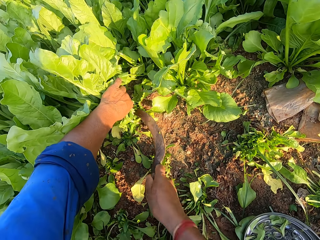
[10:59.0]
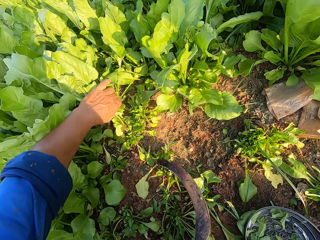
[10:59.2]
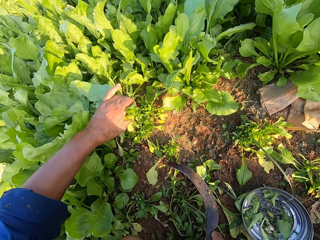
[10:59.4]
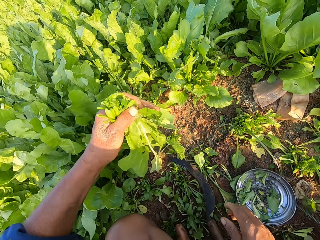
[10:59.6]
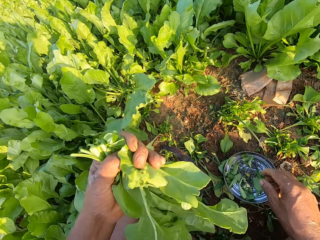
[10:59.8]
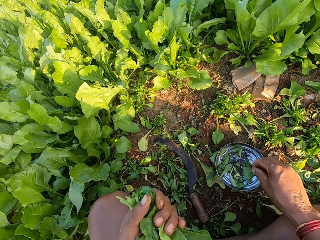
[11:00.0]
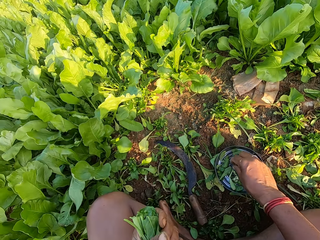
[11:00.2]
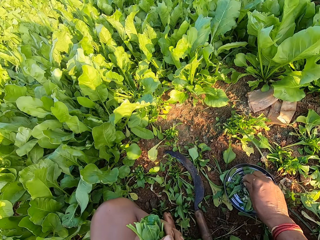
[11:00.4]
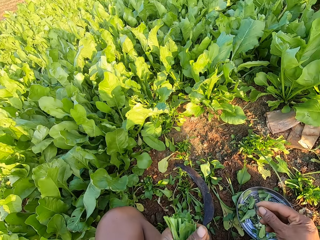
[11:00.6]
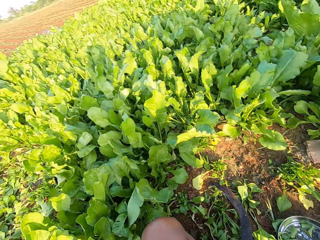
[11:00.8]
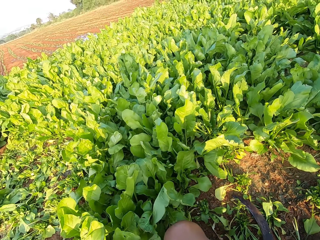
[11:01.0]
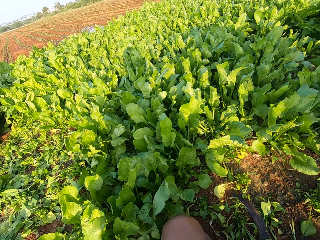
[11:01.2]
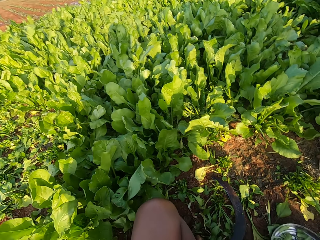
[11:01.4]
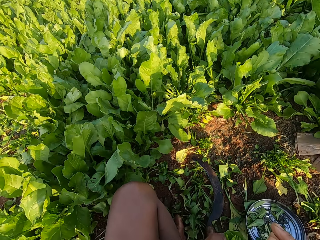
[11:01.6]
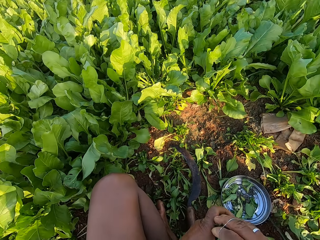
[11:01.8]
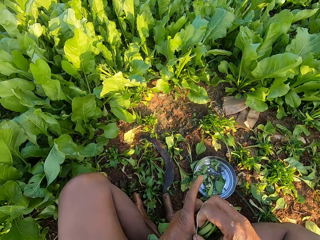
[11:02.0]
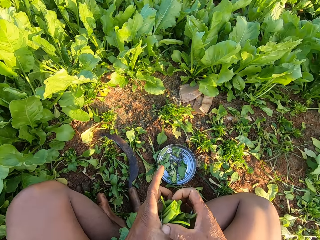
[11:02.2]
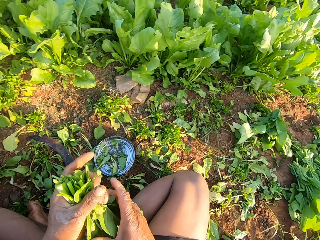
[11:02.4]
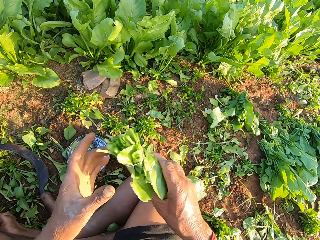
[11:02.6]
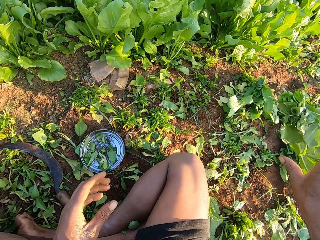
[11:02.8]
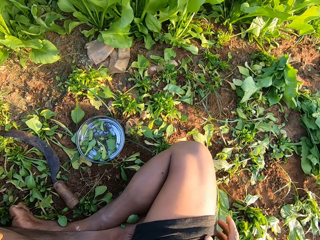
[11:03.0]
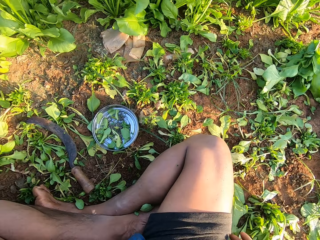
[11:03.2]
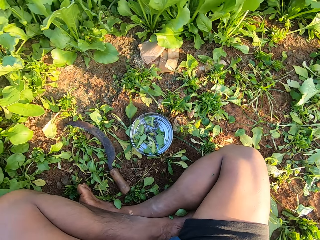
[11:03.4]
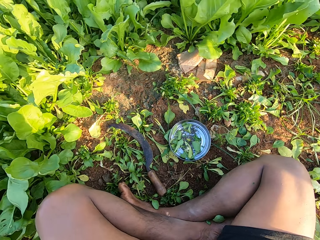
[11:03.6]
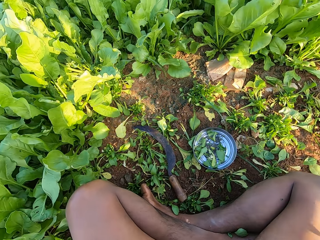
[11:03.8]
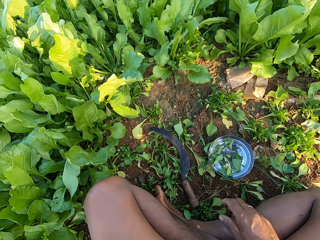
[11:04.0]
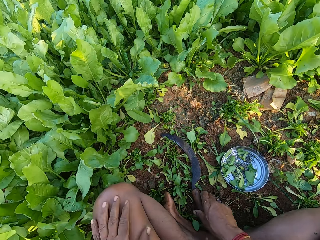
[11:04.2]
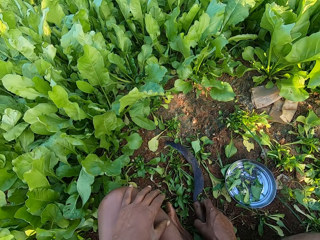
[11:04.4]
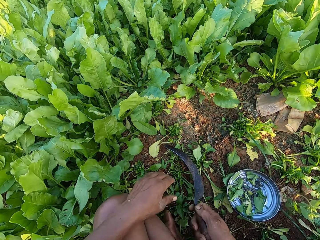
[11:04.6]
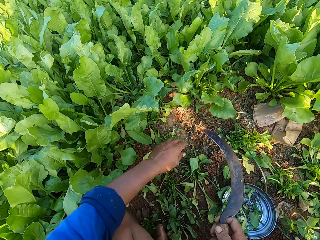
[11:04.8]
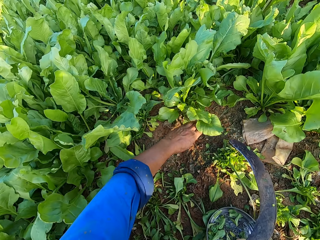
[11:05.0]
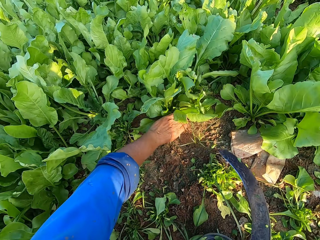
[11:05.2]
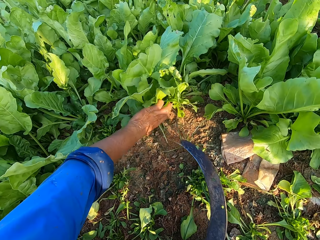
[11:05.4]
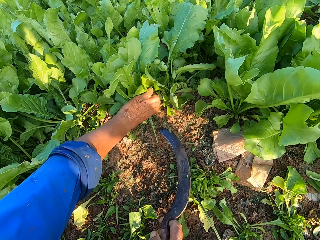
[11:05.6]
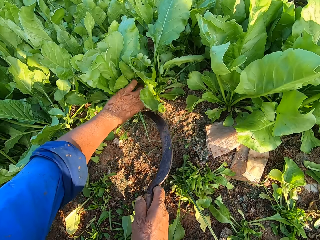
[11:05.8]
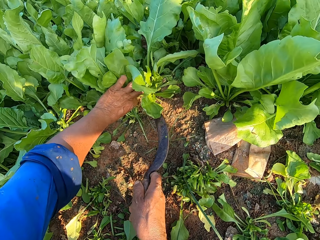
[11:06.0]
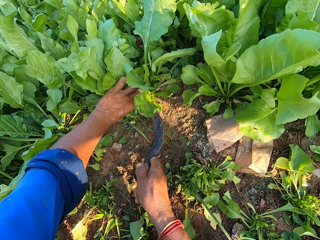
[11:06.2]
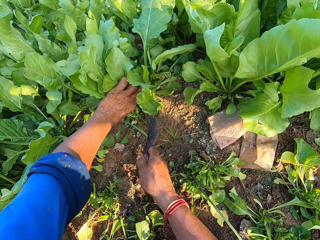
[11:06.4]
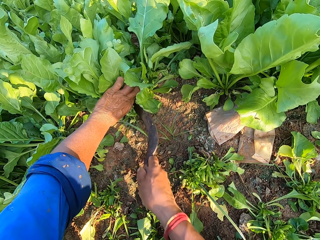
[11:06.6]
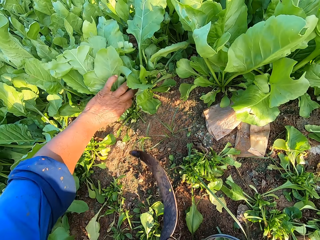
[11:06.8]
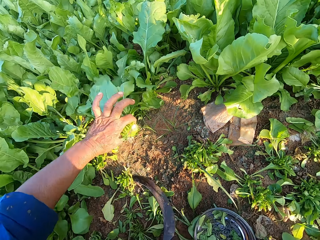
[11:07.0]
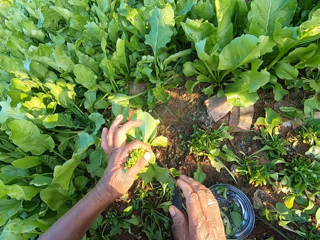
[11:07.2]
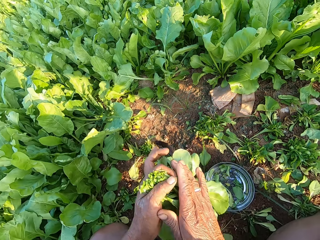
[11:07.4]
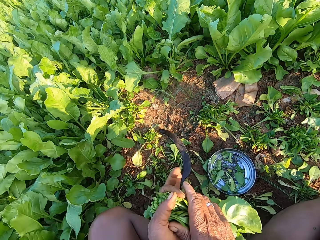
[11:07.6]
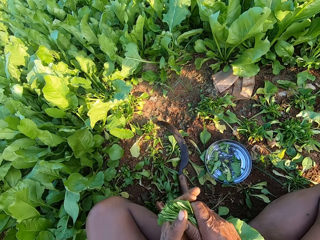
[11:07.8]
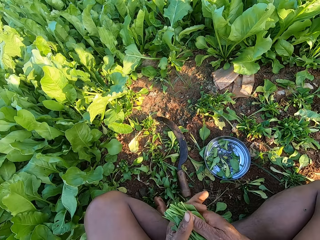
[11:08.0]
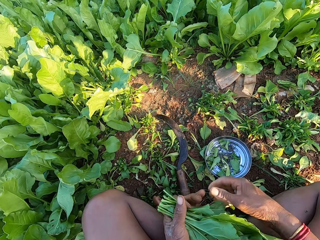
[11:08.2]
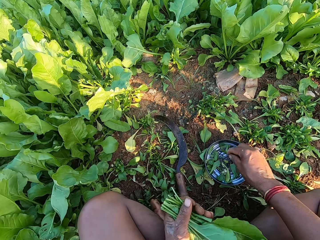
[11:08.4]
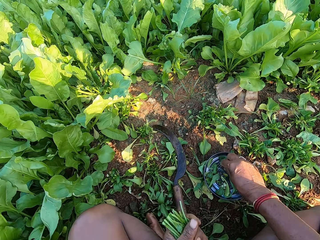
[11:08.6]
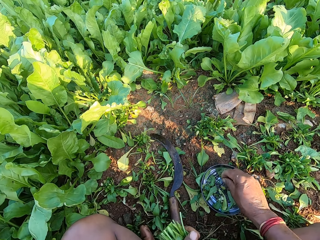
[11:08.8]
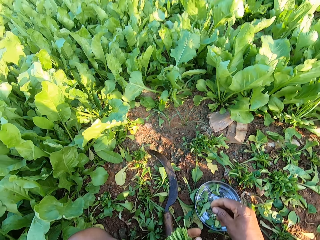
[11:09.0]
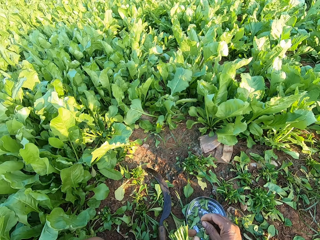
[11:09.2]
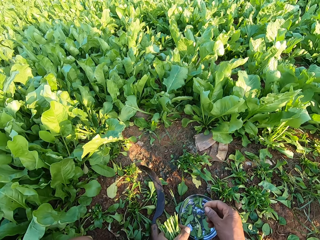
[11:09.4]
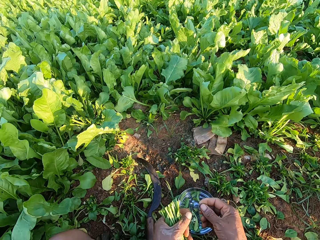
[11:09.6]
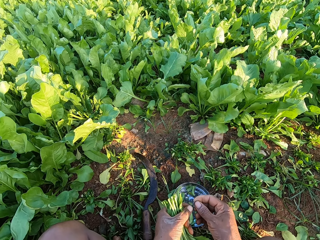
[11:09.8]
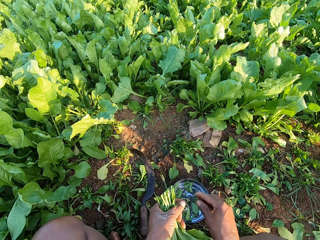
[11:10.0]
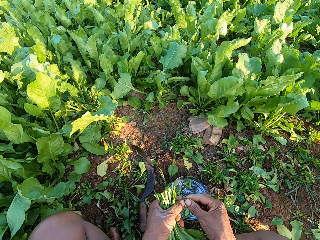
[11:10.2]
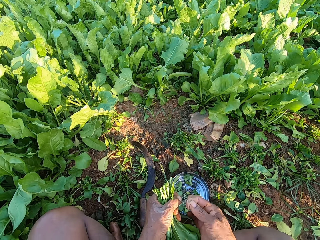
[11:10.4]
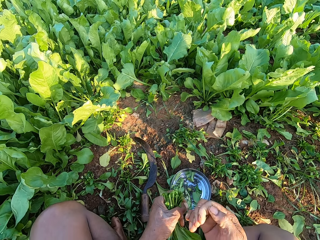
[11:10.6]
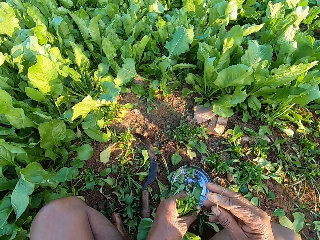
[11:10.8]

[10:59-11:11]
The camera wearer cuts the plants with the sickle with his right hand. He drops the sickle on the floor with his right hand. He picks a rubber band from the metal plate on the floor with his right hand. He places the rubber band on the plants with his right hand. He passes the plants to his right hand with his left hand. He drops the plants on the floor with the rest with his right hand. He picks the sickle from the floor with his right hand. He holds the plants on the floor with his left hand. He cuts the plants with the sickle with his right hand. He drops the plants on the floor with his right hand. He drops the sickle down. He holds the plants in both hands. He picks a rubber band from the metal plate on the floor with his right hand. He stretches the rubber band.

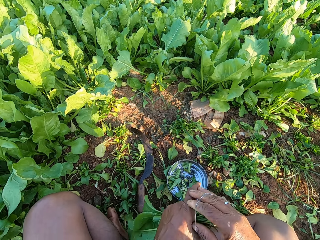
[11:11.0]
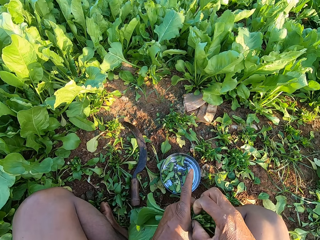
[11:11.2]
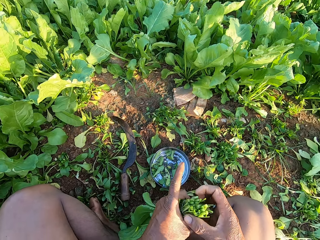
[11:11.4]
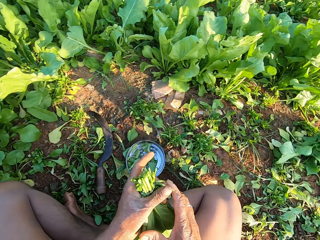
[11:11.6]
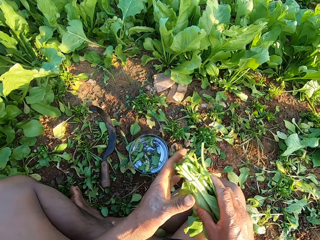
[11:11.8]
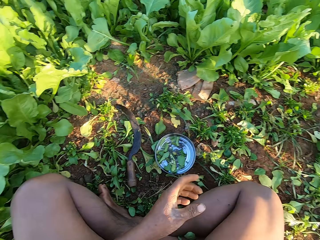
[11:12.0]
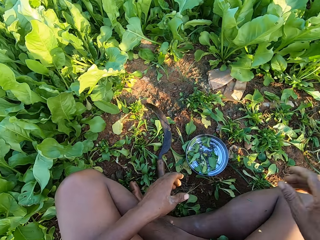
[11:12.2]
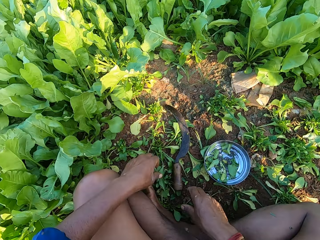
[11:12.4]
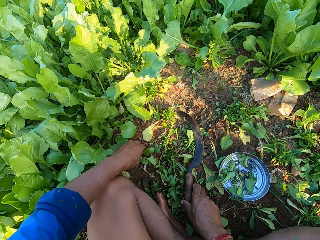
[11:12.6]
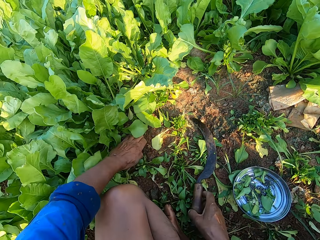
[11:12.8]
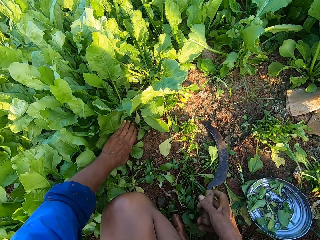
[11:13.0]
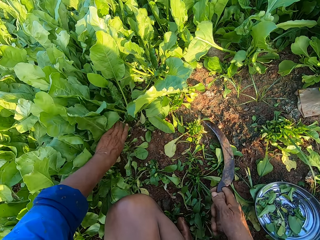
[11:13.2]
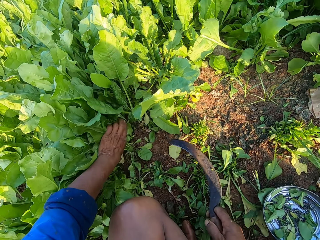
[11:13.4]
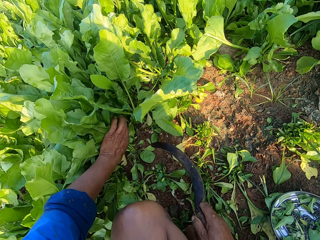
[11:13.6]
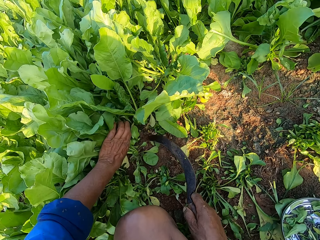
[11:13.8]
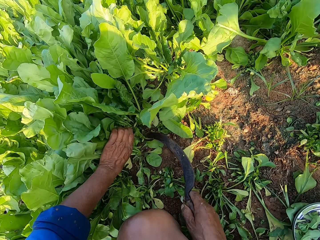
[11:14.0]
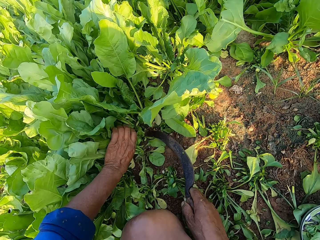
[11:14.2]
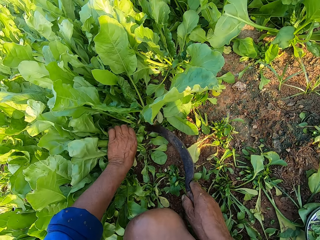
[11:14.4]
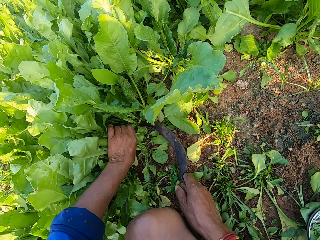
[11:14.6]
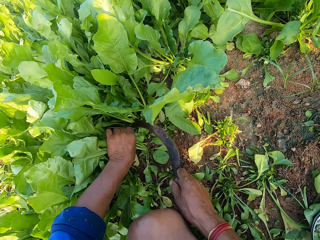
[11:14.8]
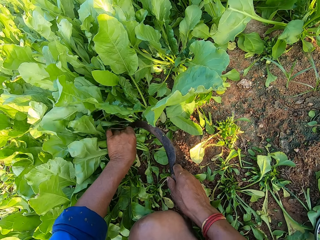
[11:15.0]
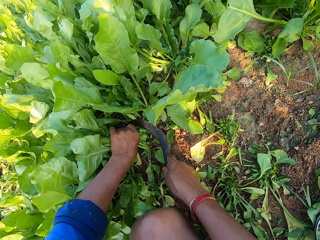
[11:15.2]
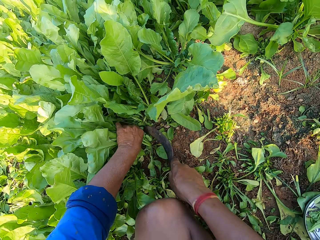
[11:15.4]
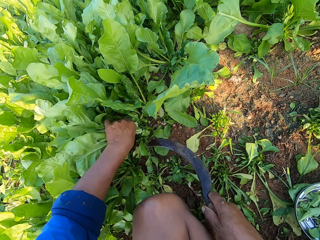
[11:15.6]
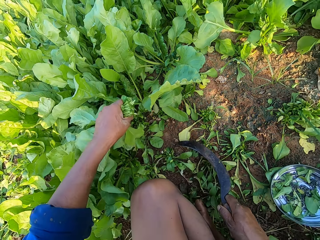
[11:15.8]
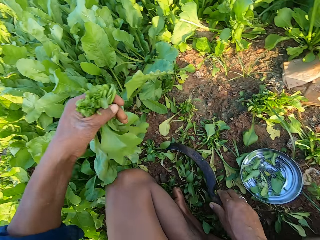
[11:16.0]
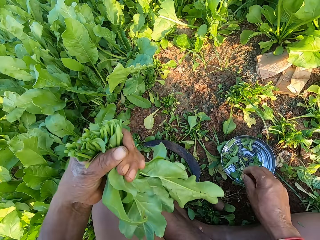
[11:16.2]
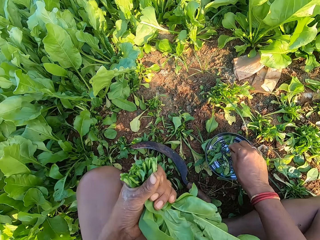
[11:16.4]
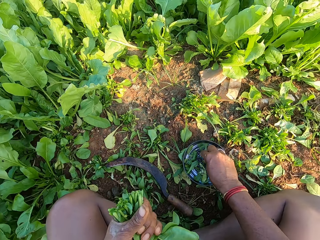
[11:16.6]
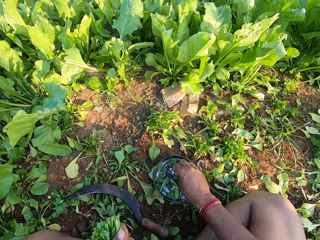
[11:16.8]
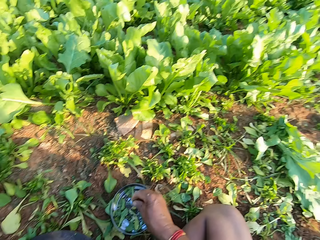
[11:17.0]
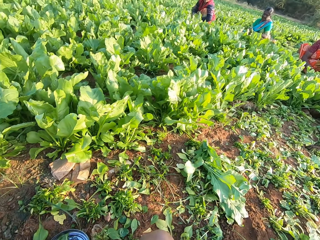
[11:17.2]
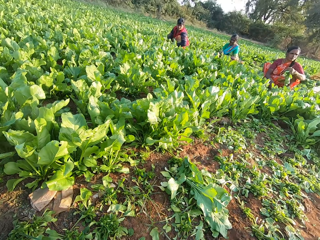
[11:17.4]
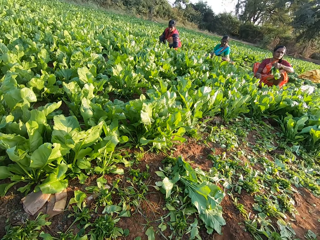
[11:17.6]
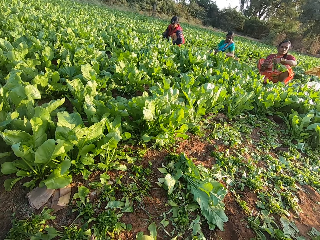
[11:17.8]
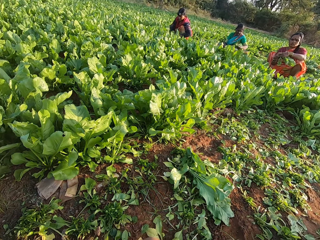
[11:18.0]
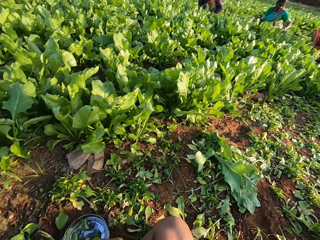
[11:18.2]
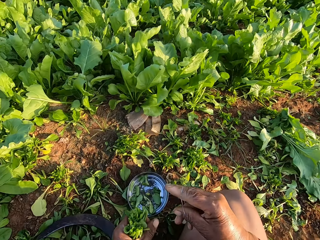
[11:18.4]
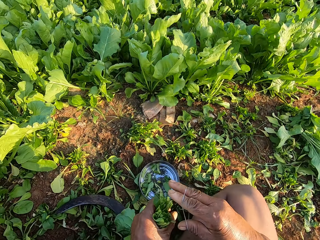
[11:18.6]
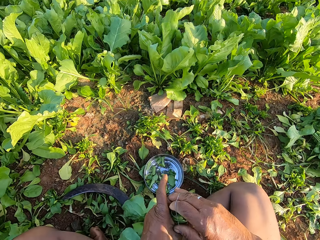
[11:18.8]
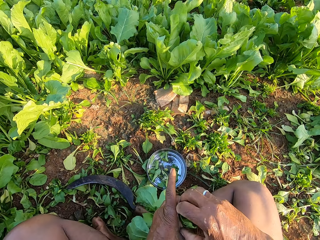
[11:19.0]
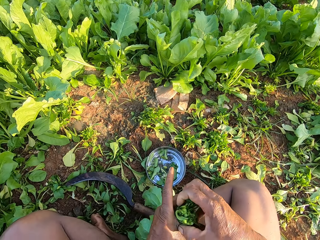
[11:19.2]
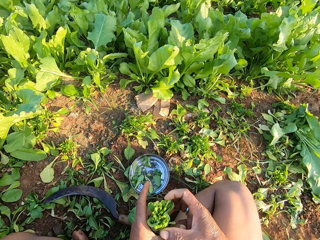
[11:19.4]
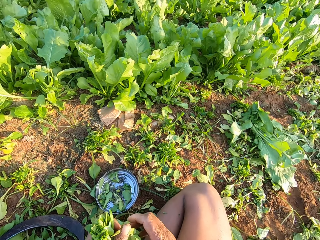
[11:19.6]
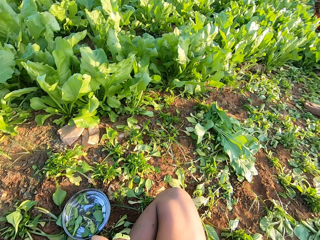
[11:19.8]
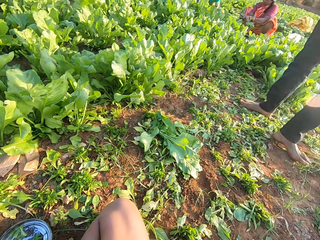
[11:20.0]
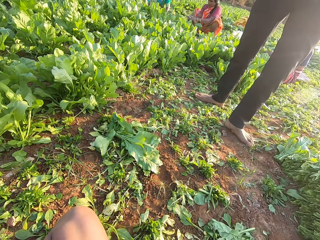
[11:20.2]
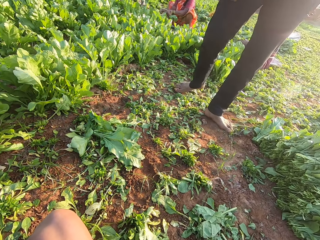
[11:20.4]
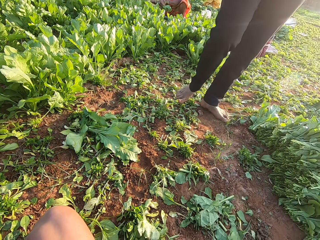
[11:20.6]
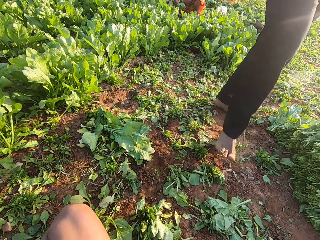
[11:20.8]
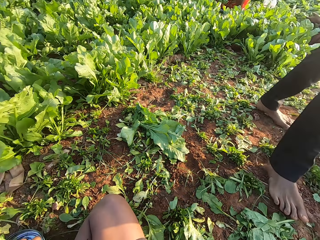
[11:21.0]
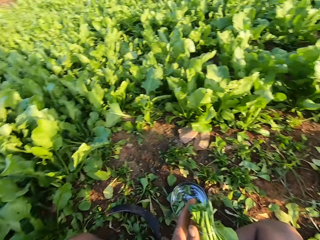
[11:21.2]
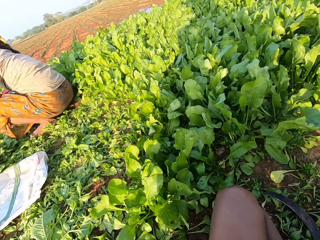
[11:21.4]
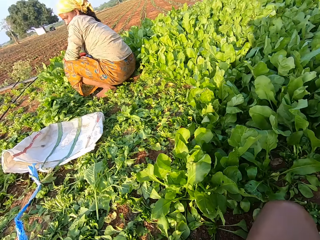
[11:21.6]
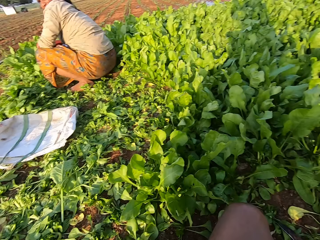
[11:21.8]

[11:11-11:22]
The camera wearer places the rubber band on his right hand with his left hand. He places the rubber band on the plants with his right hand. He passes the plants to his right hand with his left hand. He picks the sickle from the floor with his right hand. He holds the plants on the floor with his left hand. He cuts the plants with the sickle with his right hand. He drops the sickle on the floor with his right hand. He picks a rubber band from the metal plate on the floor with his right hand. He looks at other people. A woman holds the plants in her left hand. Another woman holds the plants in her left hand. The camera wearer places the rubber band on the plants with his right hand. He passes the plants to his right hand with his left hand. He looks around.
